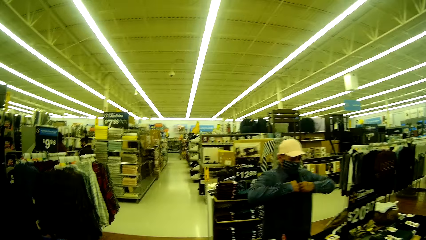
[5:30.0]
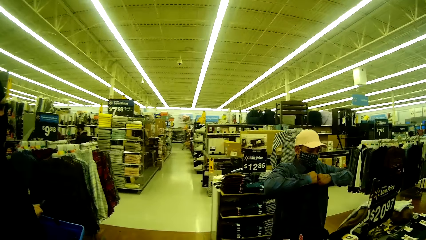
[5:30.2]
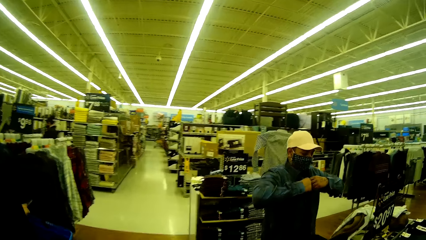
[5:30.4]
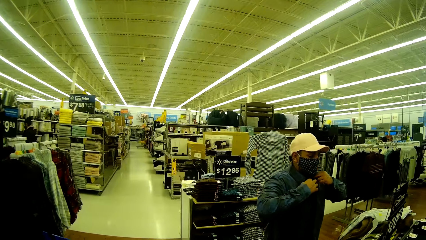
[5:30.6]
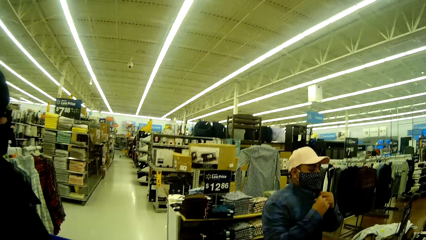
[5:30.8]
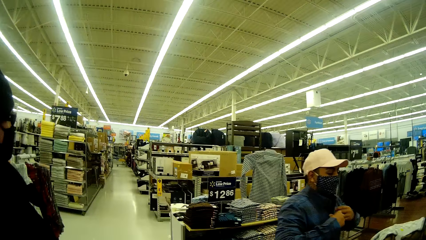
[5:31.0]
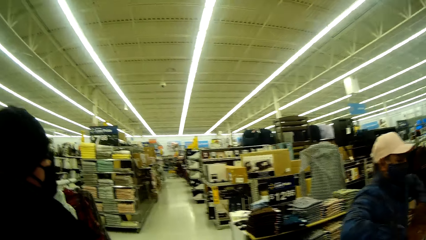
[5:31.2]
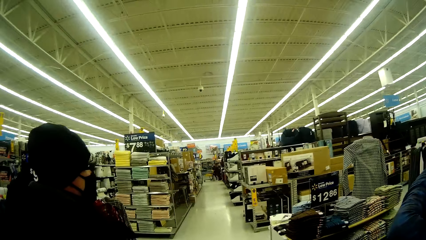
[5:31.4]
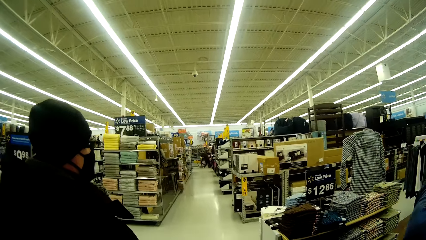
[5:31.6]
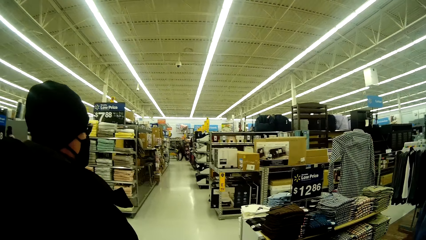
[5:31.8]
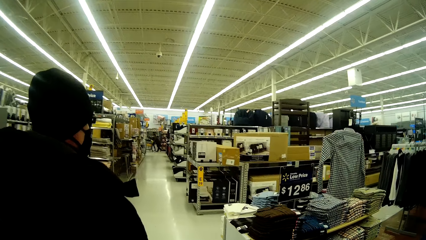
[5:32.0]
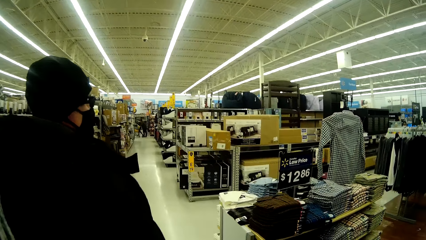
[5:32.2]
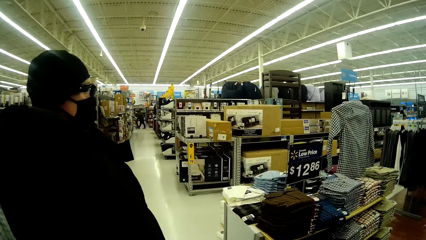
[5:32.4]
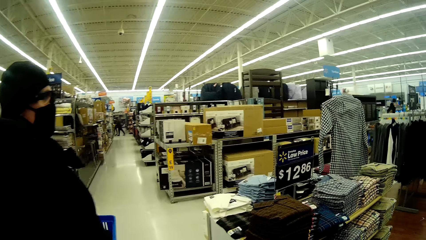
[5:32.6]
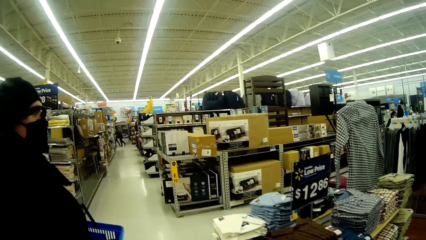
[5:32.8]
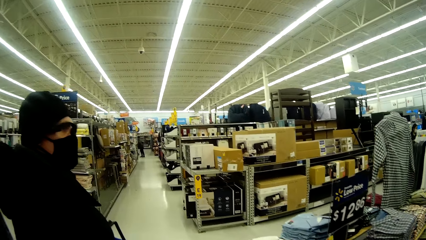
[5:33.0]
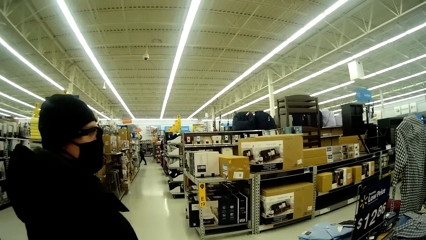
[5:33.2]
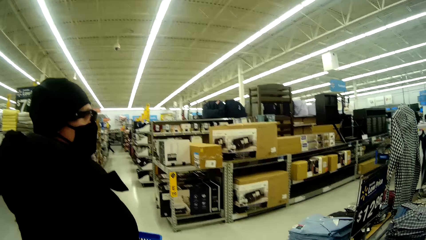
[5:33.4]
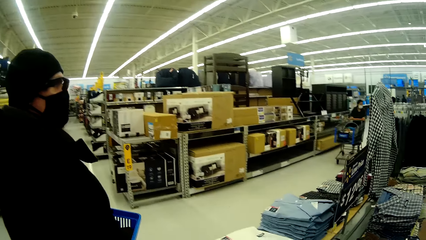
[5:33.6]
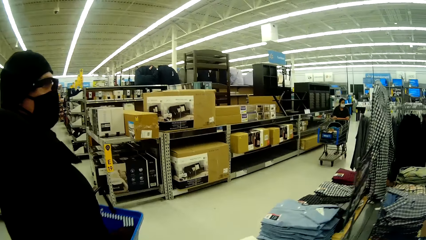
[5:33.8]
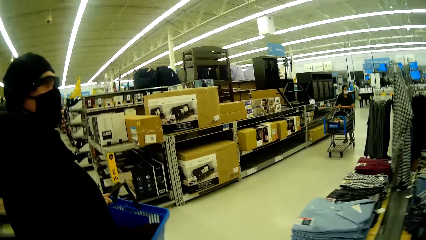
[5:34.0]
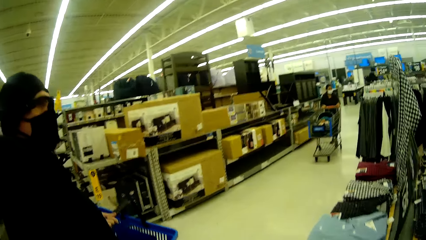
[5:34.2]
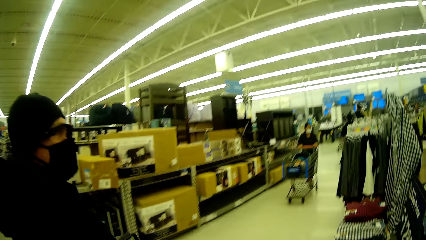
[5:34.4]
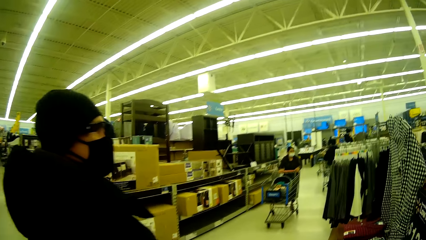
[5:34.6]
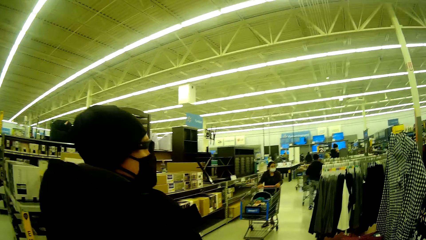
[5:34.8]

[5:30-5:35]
A man adjusts his shirts.

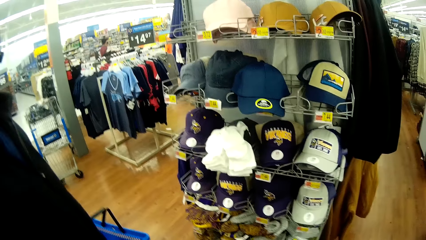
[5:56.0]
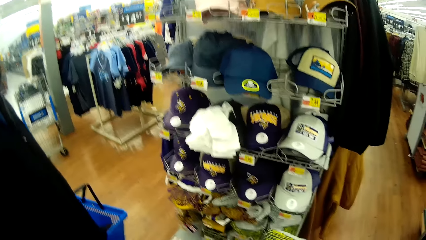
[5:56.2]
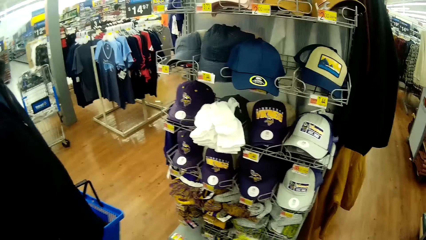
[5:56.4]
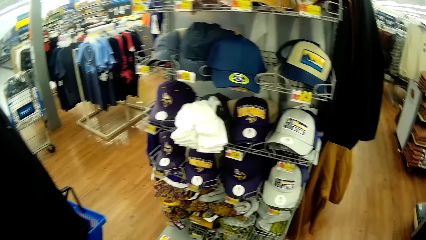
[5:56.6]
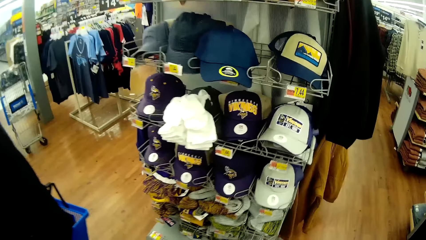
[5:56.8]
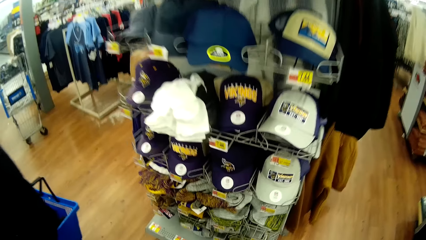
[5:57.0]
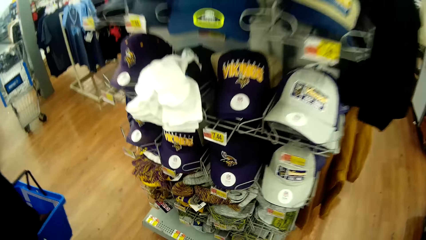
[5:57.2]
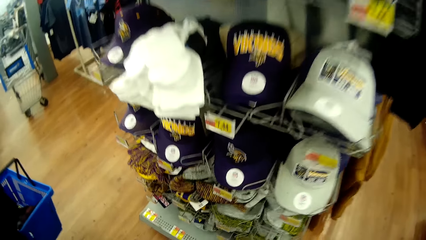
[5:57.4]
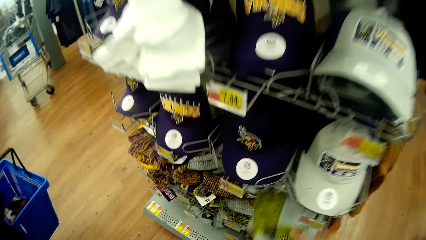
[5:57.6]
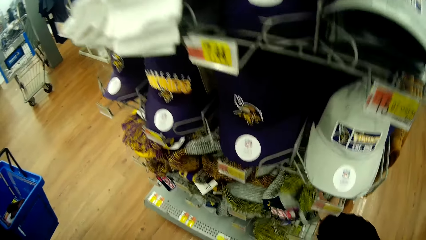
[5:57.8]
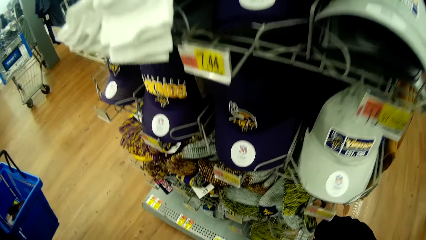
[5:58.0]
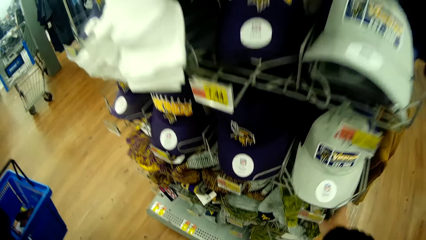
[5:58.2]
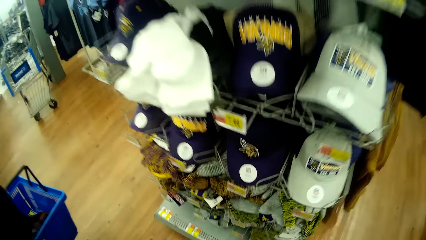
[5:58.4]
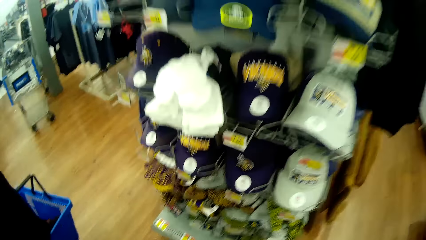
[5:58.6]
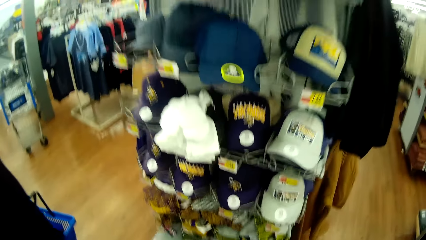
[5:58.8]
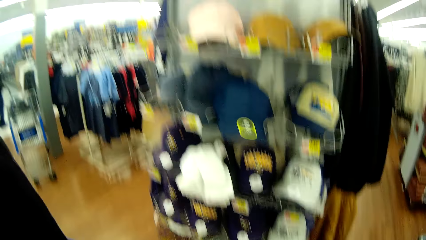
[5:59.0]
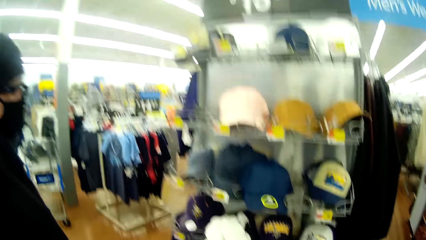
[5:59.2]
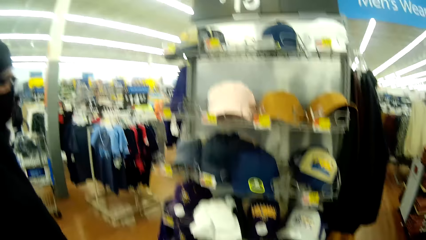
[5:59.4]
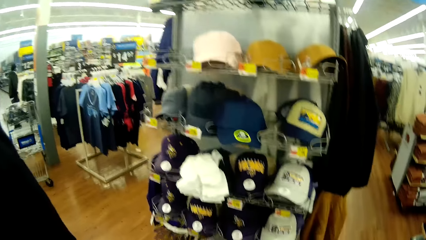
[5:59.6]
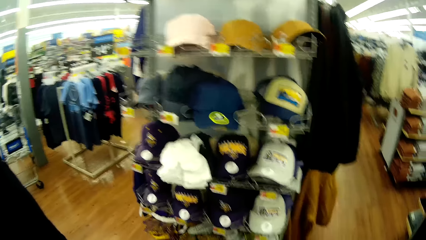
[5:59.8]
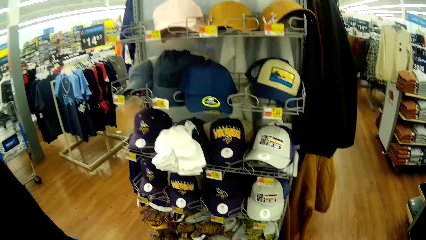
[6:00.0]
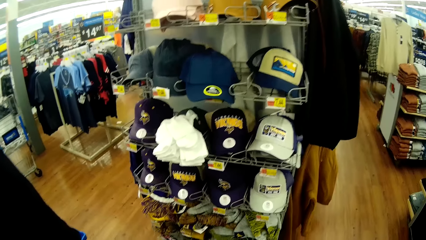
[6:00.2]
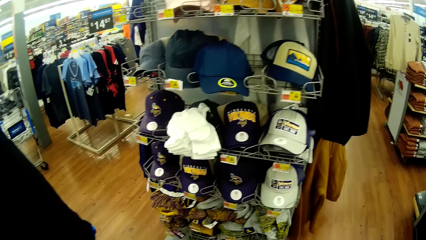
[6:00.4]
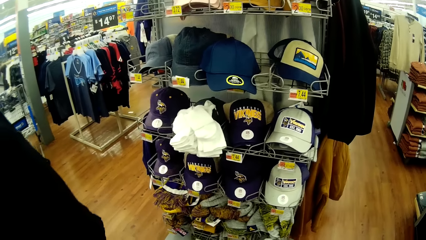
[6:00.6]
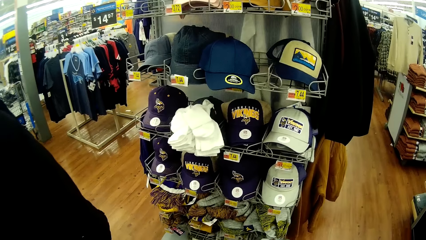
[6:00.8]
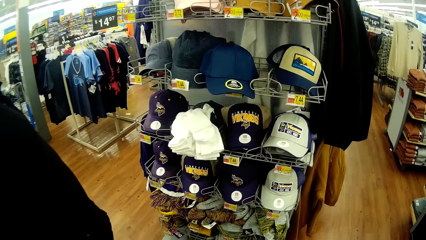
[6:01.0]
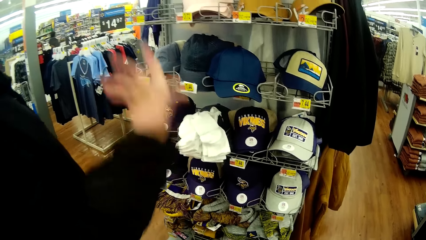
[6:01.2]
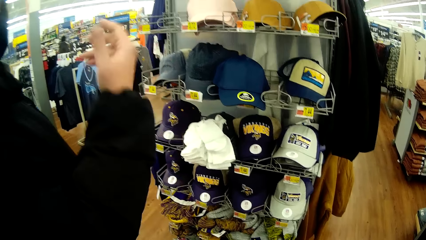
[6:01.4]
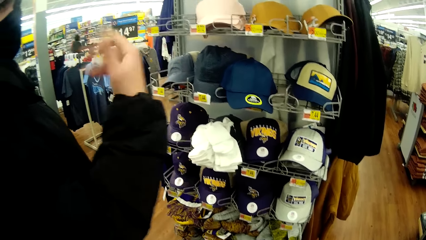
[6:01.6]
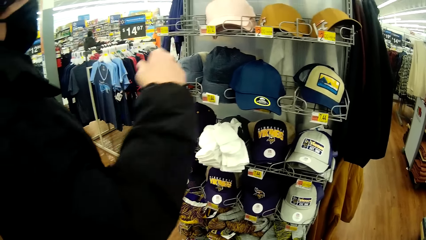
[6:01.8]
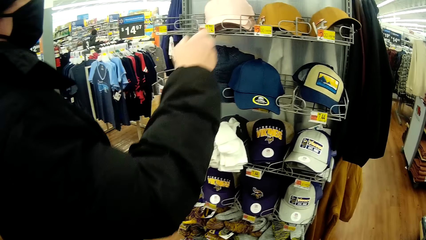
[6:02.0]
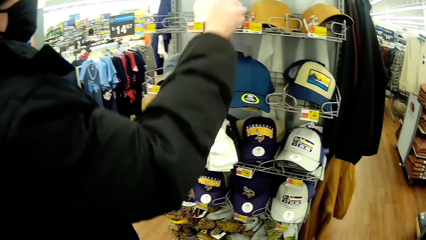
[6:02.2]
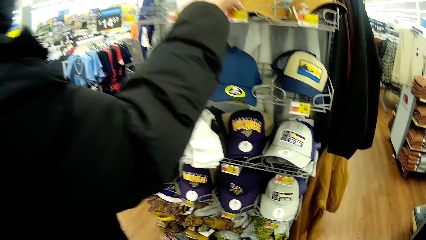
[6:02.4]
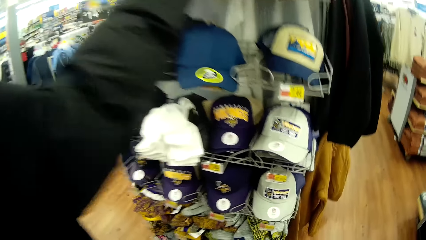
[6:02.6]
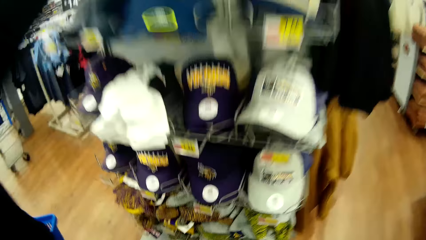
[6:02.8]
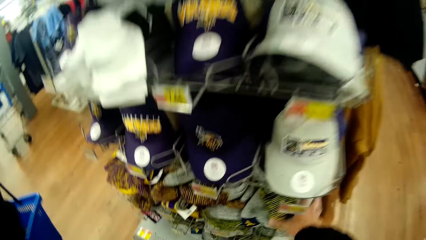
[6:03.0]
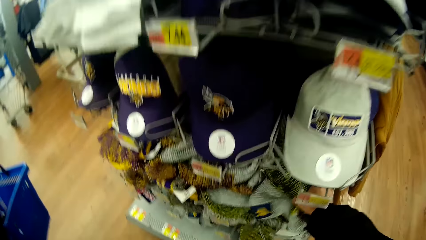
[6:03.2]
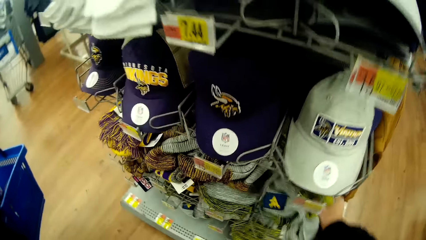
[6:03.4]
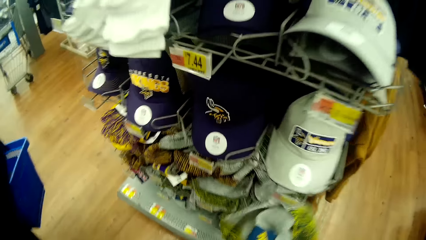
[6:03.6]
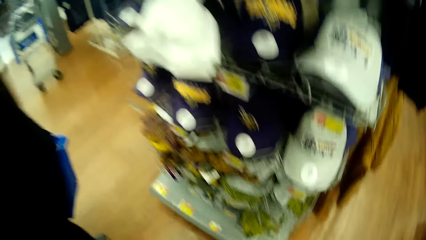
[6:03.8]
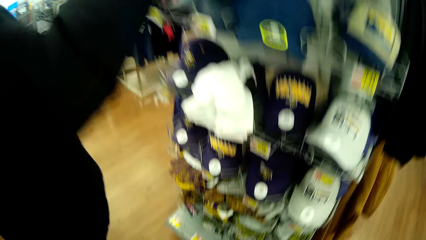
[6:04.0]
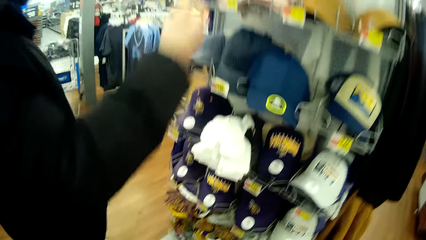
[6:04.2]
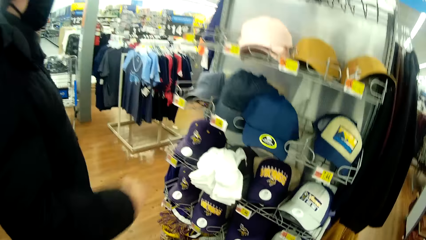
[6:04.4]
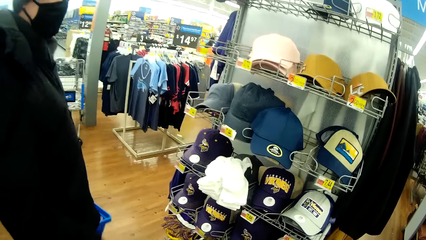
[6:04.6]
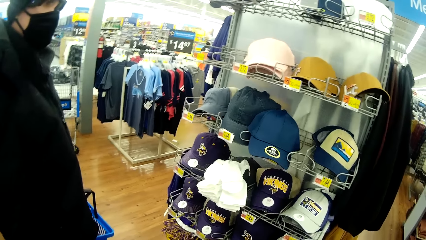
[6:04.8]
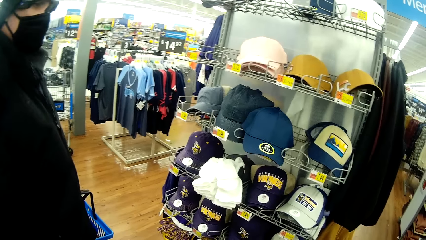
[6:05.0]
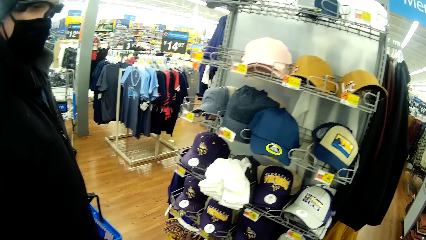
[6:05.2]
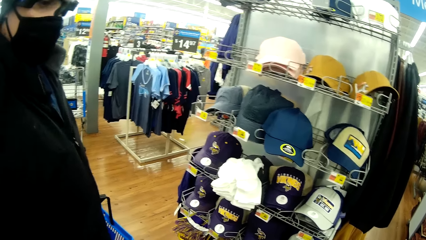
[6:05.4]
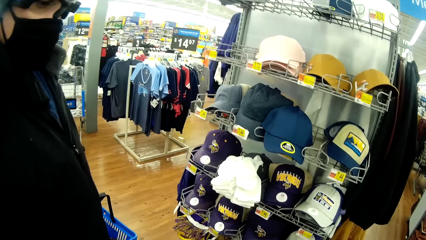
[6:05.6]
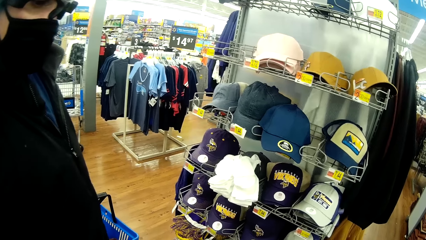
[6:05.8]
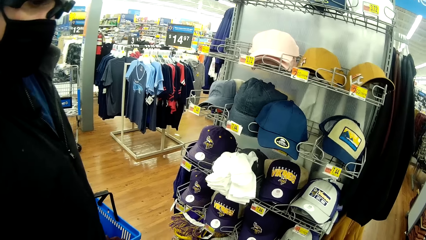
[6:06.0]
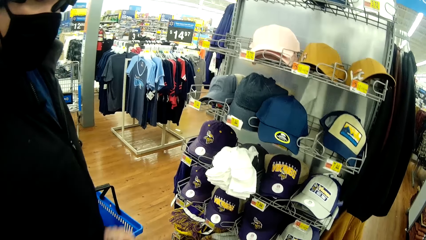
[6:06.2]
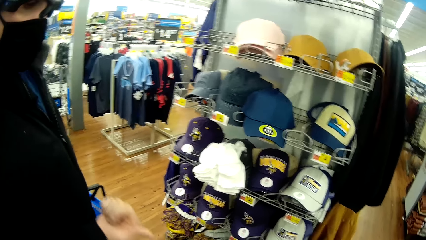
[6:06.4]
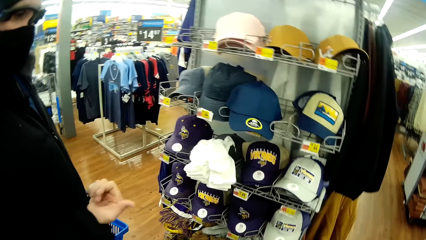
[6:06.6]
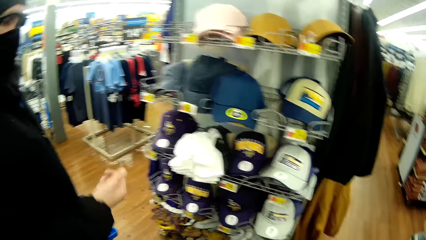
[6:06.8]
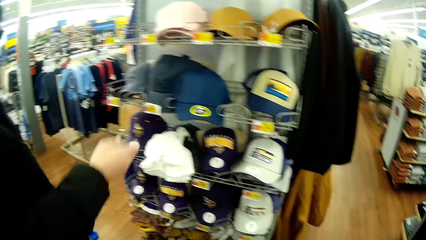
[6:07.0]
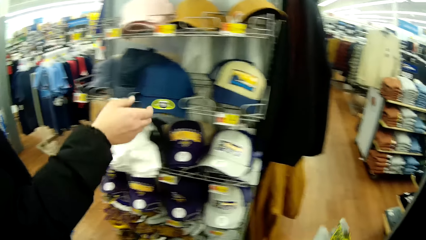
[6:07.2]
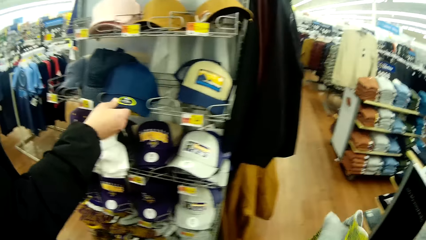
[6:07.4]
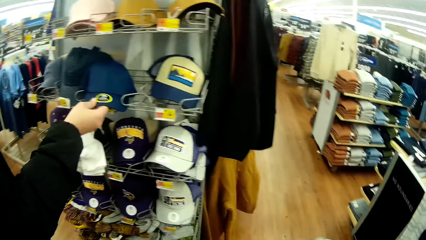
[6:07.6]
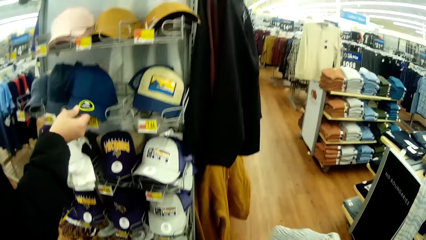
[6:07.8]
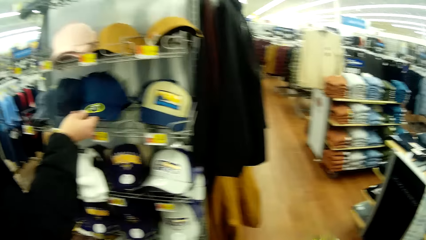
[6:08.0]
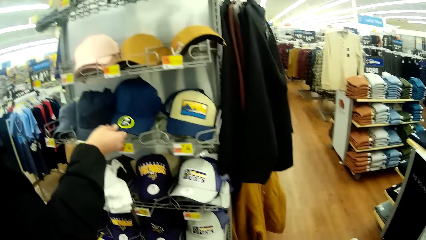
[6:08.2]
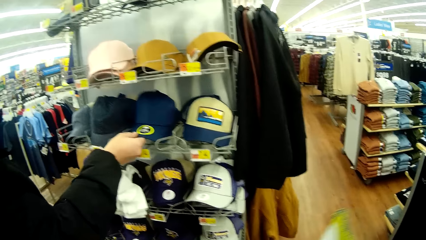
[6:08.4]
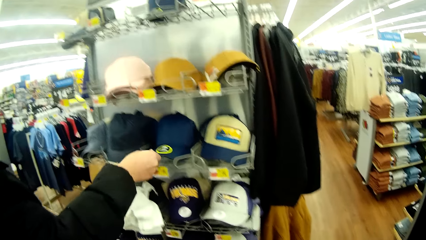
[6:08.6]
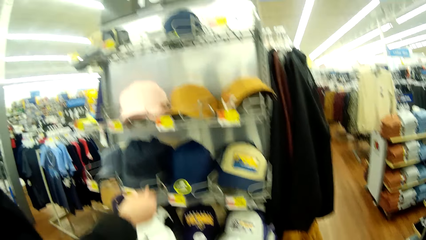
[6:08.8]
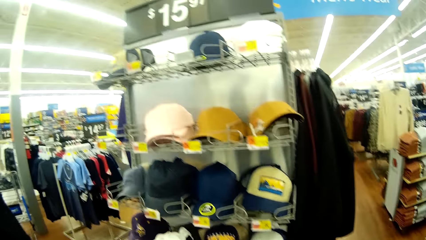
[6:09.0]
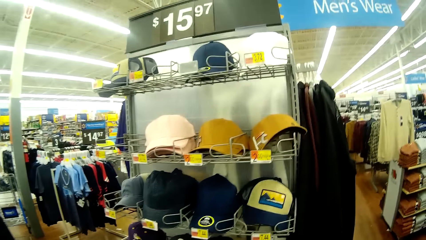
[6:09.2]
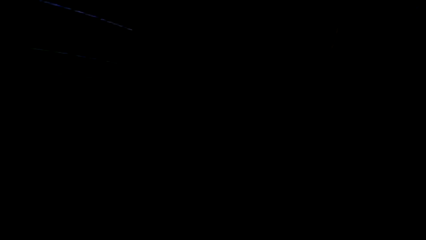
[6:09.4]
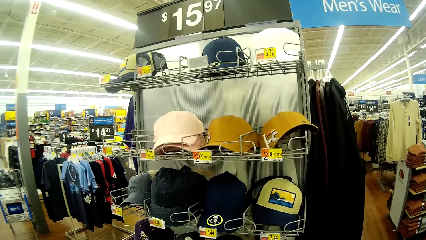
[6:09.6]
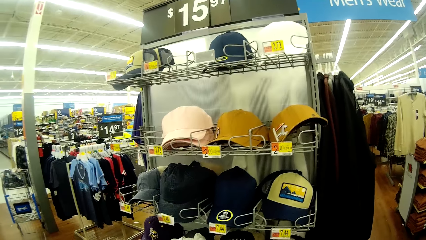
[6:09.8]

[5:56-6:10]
The camera wearer drops the scarf in the shelf in the cap section. A woman looks at the caps. She stretches her hands towards a cap. The camera wearer picks up the scarf from the shelf in the cap section with his right hand. The woman touches a cap on the shelf in the cap section.
